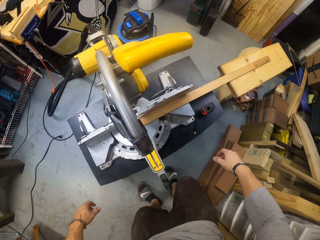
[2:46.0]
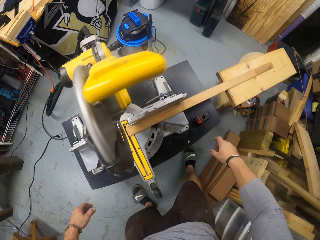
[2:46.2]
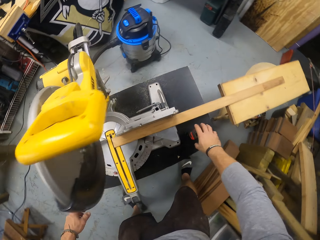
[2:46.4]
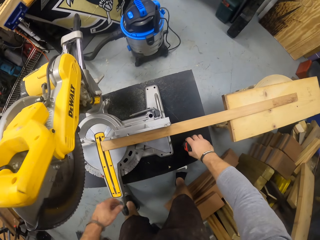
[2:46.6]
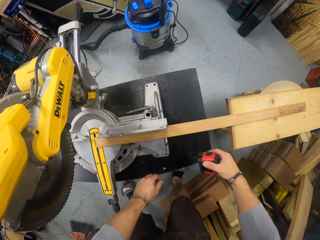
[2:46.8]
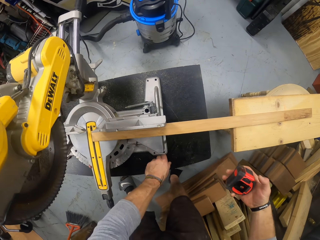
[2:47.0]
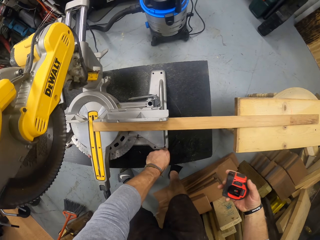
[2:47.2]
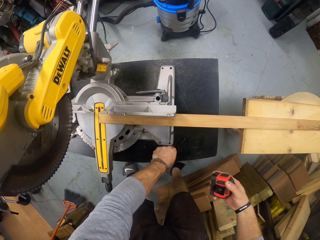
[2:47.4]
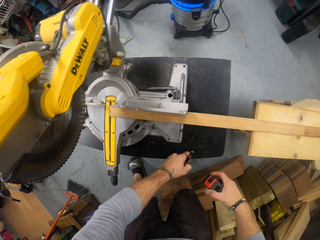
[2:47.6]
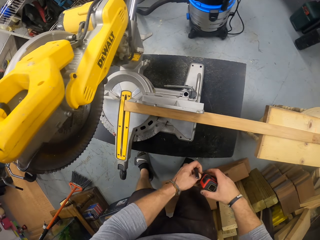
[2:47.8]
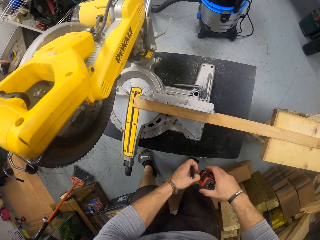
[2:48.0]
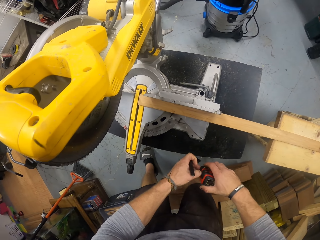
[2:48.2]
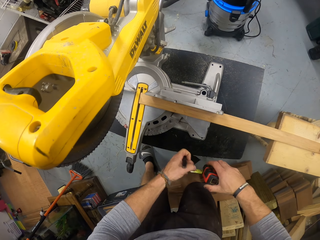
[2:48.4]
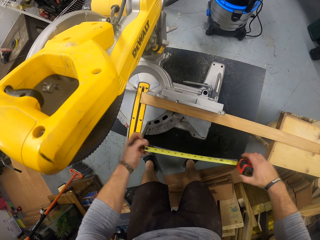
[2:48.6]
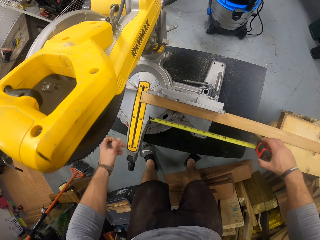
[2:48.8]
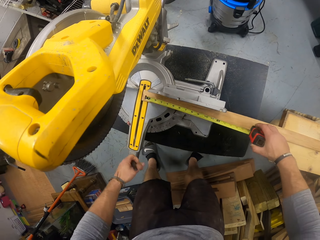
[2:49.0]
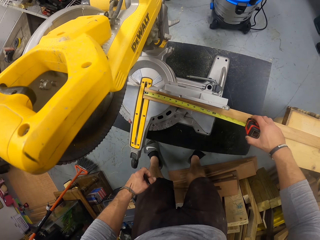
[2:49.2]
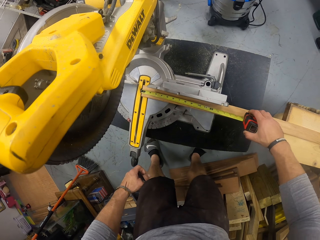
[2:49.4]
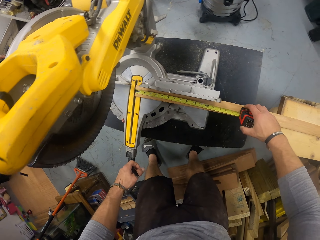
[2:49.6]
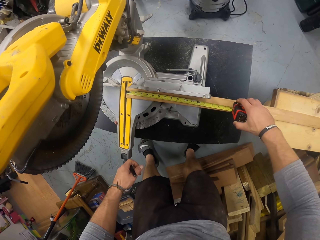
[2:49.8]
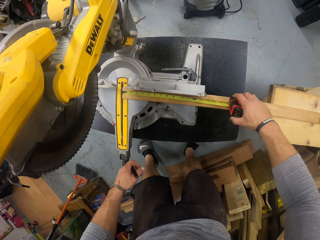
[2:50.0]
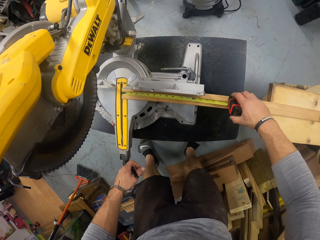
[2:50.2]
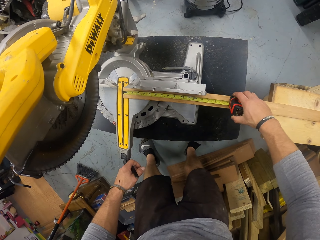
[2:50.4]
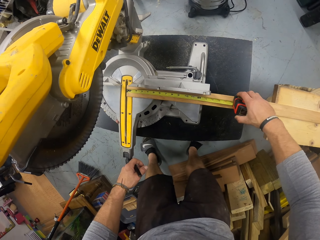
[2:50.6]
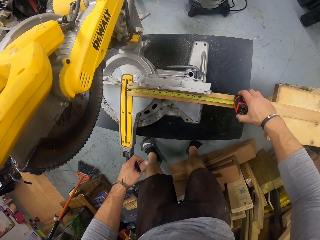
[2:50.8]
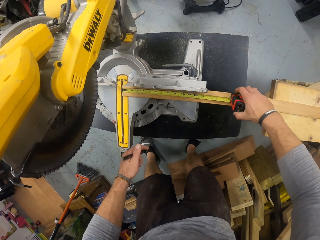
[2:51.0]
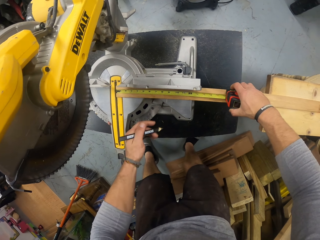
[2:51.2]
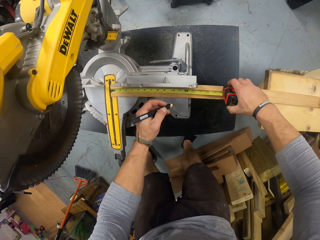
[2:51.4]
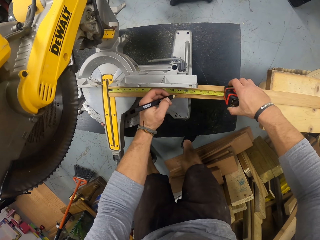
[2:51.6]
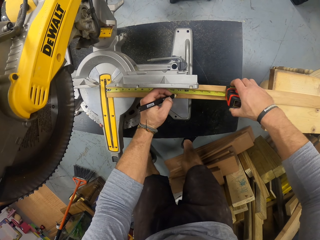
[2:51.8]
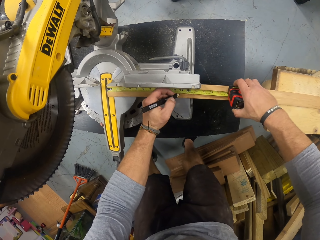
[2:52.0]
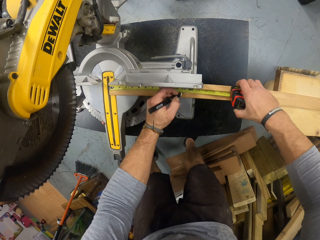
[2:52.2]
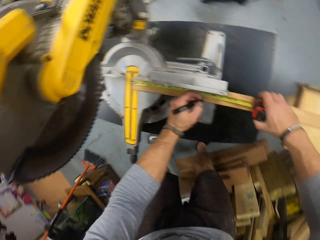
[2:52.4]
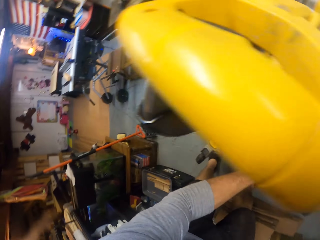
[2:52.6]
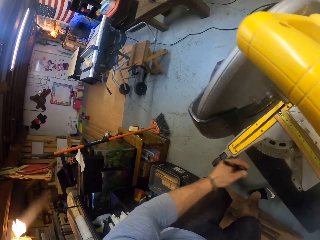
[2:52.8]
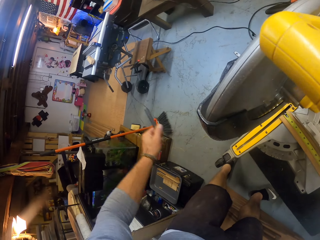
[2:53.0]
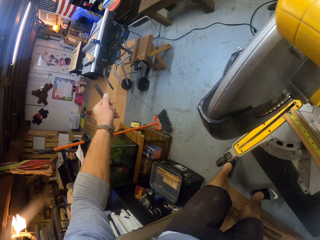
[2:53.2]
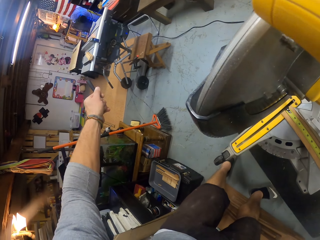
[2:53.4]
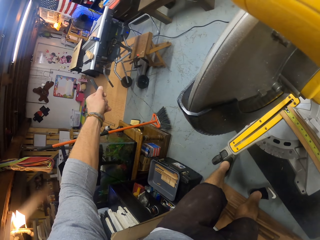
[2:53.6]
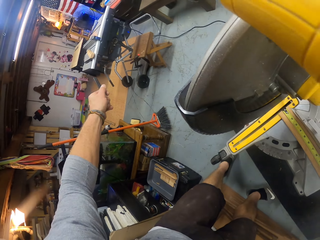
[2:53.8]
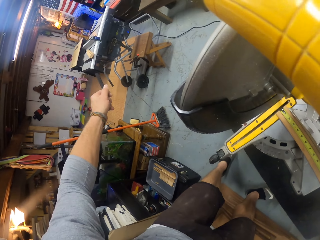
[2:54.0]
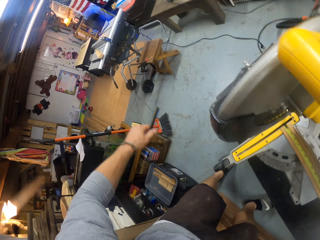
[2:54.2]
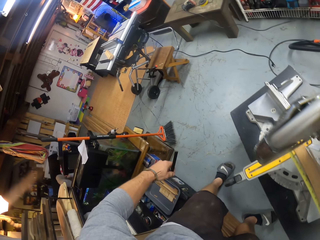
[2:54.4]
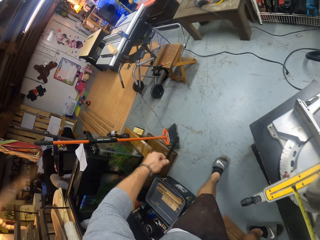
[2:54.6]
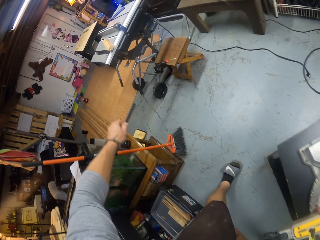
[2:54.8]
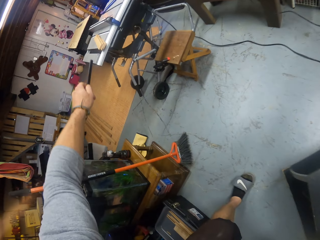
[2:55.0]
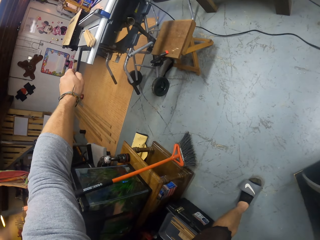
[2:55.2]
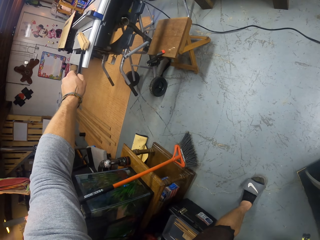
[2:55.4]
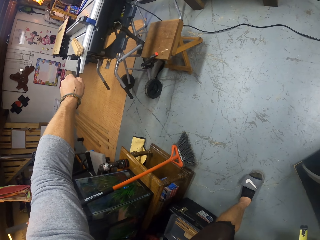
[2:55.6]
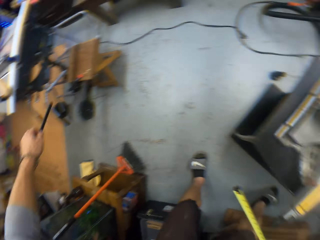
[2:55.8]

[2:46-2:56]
The camera wearer drops the piece of wood on an inactive table saw with his left hand. He picks up a tape measure. He picks up the pencil or marker on the table saw with his left hand. He places the tape rule on the strip of wood with his hands. He pulls a hook. He measures the wood with the tape measure. He marks the wood. He points at the wood chips with the marker.

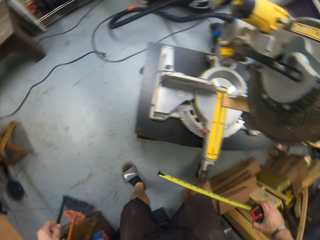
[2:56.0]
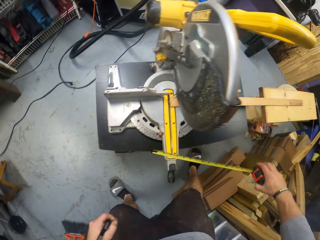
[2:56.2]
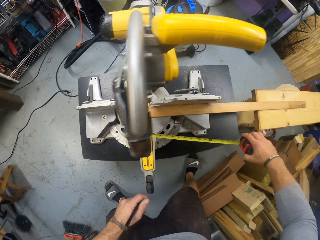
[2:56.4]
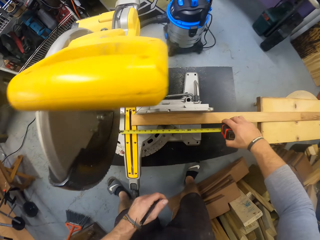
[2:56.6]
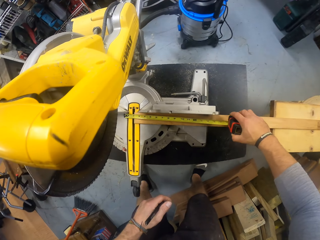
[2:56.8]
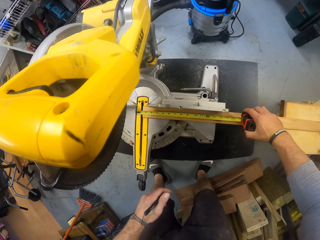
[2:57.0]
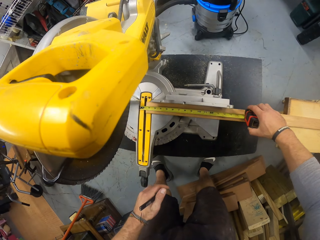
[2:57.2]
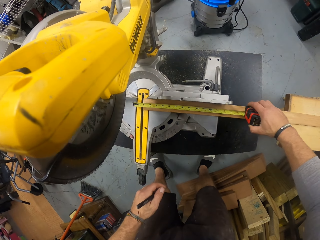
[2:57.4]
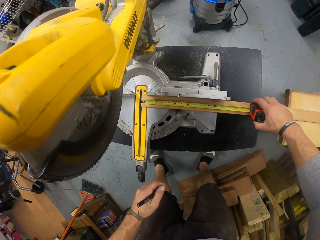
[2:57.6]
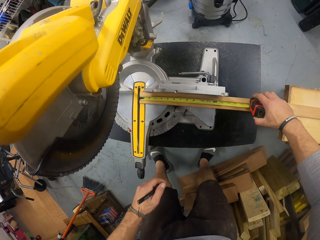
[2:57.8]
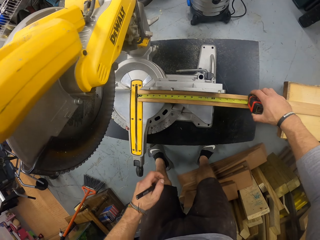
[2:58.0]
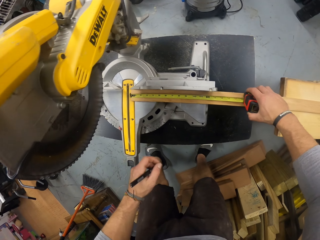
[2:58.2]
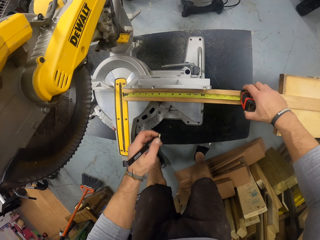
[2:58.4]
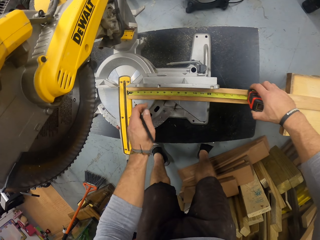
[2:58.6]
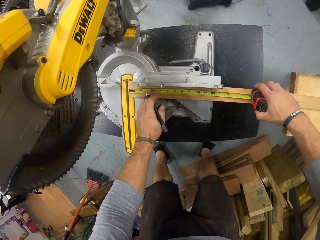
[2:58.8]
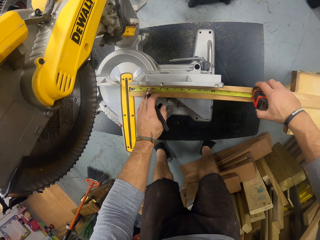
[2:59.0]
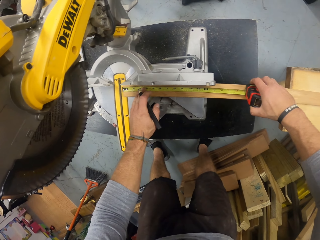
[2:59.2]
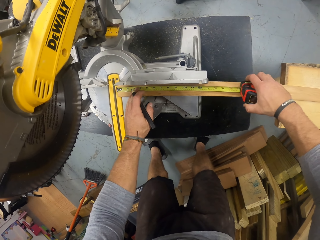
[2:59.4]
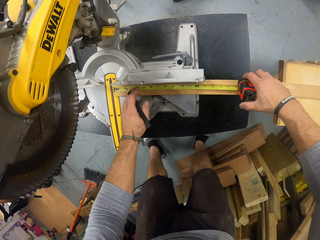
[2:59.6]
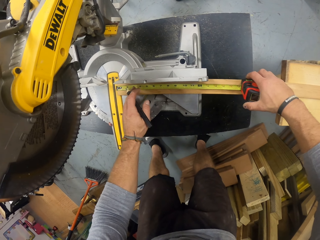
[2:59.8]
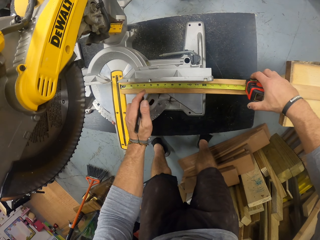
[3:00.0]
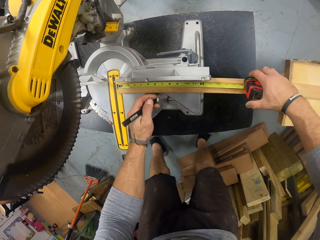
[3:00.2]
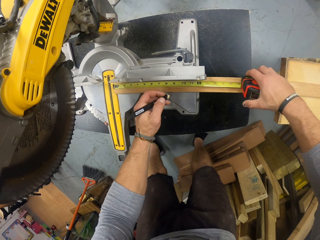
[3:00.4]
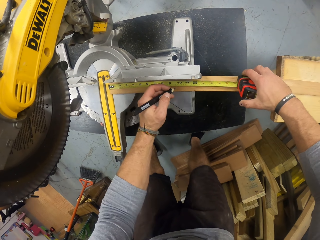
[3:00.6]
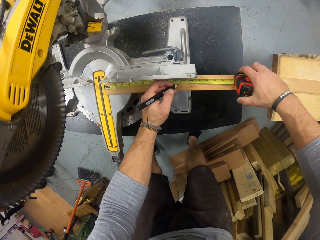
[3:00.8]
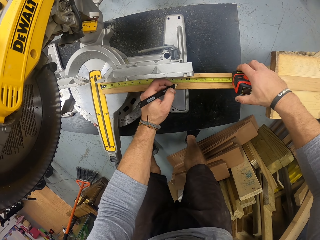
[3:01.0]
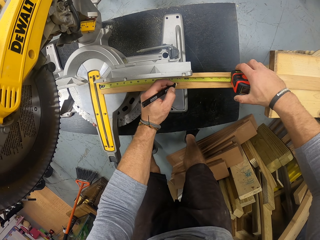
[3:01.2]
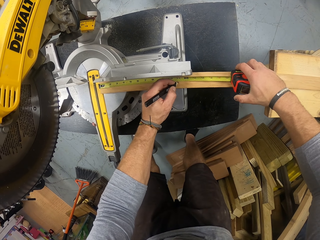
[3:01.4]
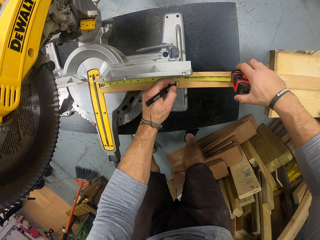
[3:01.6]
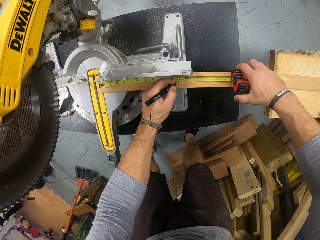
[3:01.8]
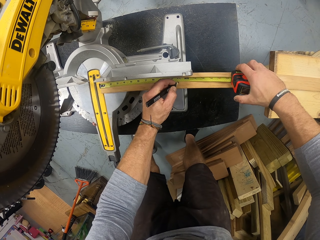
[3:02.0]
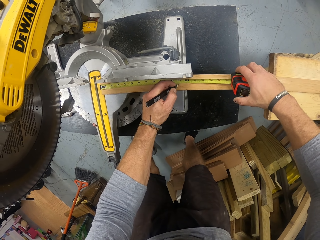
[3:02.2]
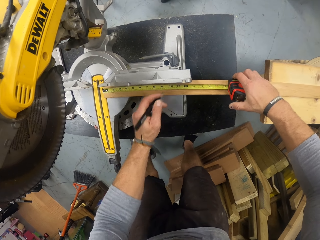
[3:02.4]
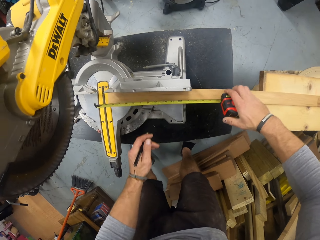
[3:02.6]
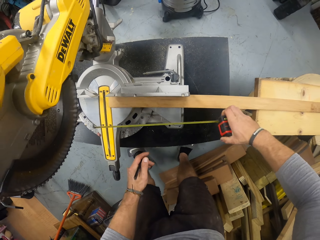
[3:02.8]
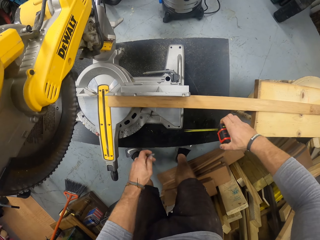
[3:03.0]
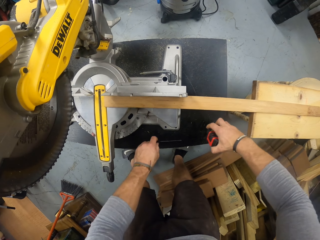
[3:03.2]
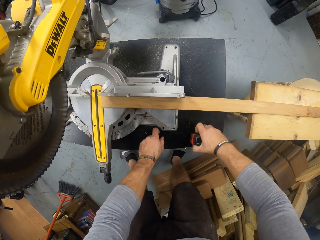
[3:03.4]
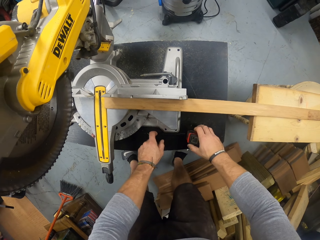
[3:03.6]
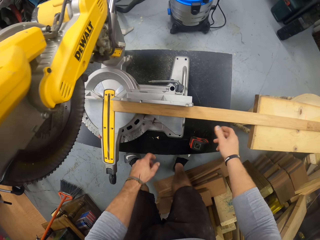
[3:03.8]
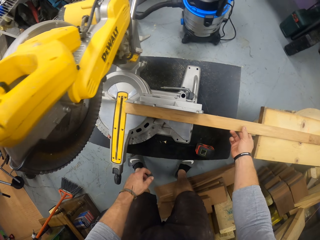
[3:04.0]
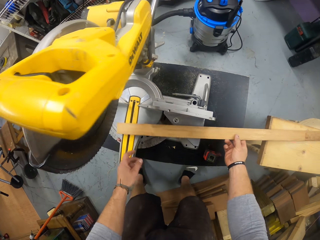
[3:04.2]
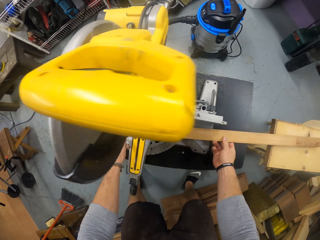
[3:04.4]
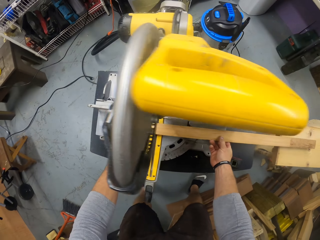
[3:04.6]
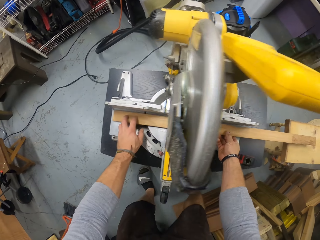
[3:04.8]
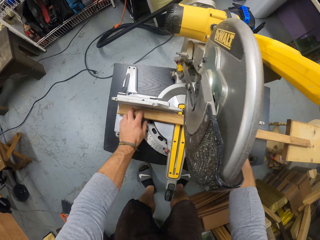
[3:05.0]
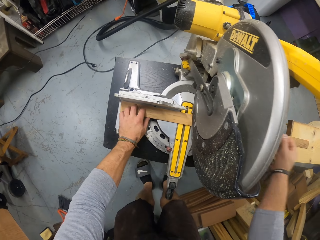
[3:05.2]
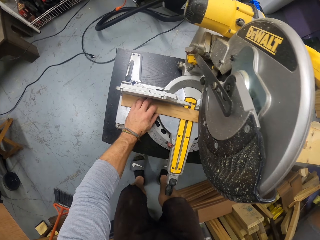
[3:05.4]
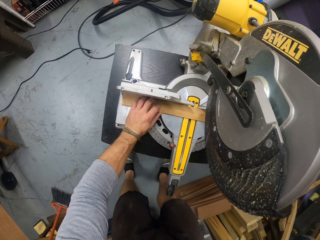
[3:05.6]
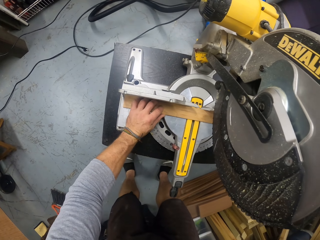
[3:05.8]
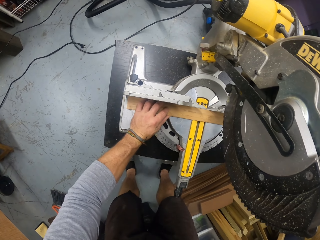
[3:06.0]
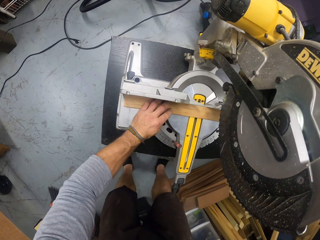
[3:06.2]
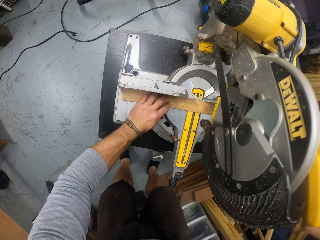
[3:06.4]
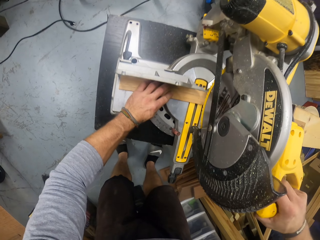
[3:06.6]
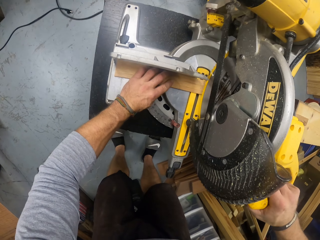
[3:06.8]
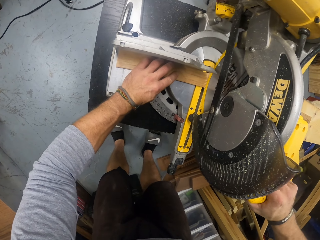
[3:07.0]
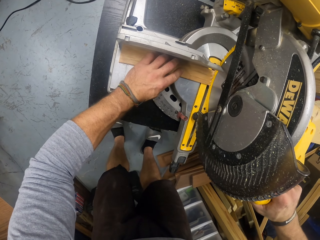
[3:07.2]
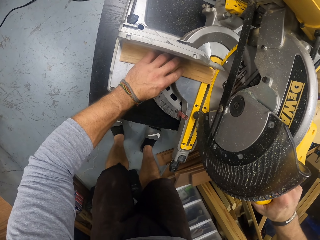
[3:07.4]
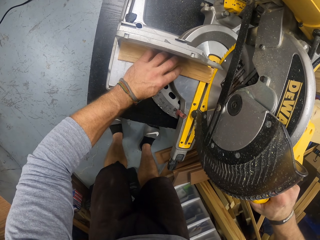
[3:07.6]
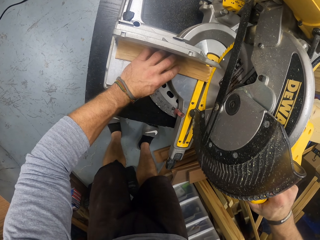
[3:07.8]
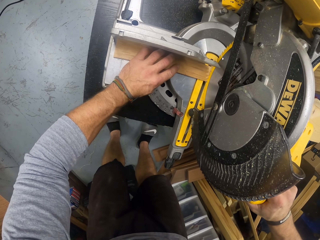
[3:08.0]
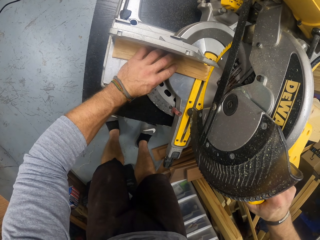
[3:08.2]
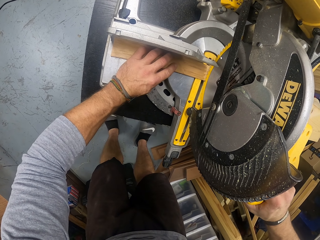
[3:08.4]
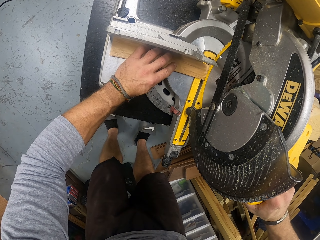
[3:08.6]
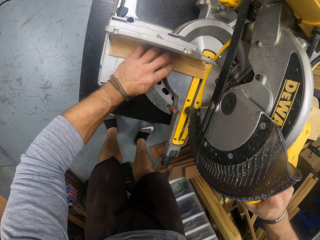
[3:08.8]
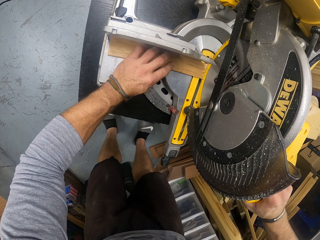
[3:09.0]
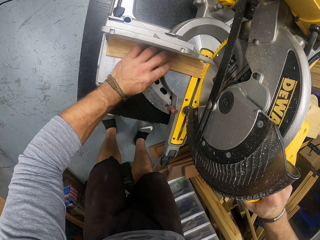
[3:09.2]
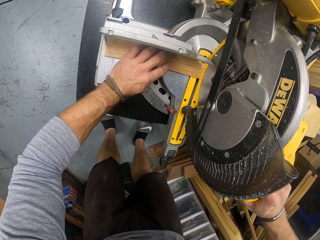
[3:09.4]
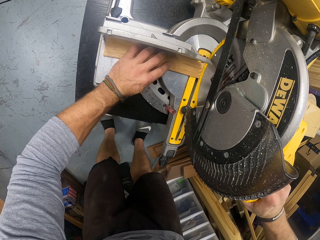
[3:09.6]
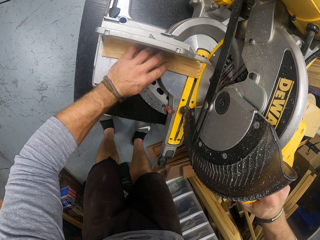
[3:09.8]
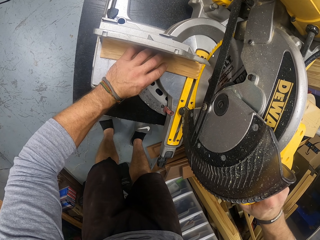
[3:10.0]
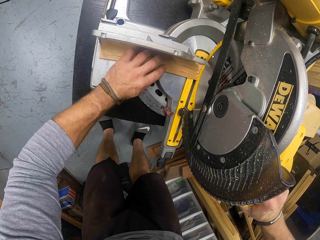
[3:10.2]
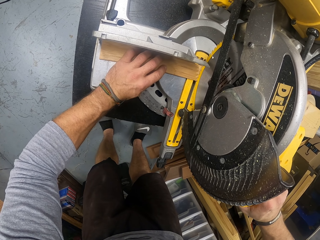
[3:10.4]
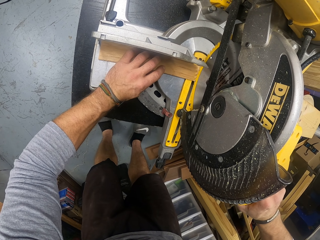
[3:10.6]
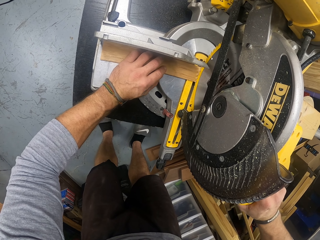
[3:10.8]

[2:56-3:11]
The camera wearer measures the wood with a tape measure. He touches the strip of wood with his left hand. He marks the strip of wood with the pencil in his left hand. He drops the pencil on the table saw with his left hand. He drops the tape rule on the table saw with his right hand. He aligns the strip of wood under the saw on the miter with his hands. He cuts the strip of wood with the miter saw in his right hand.
